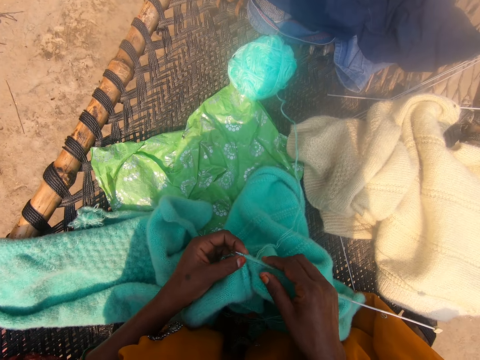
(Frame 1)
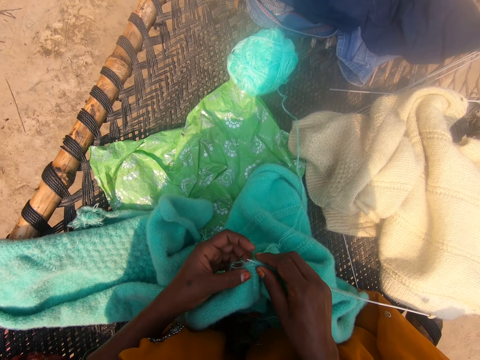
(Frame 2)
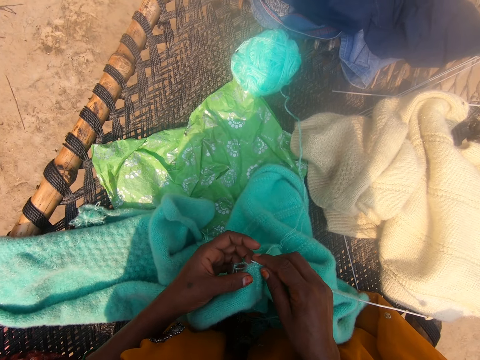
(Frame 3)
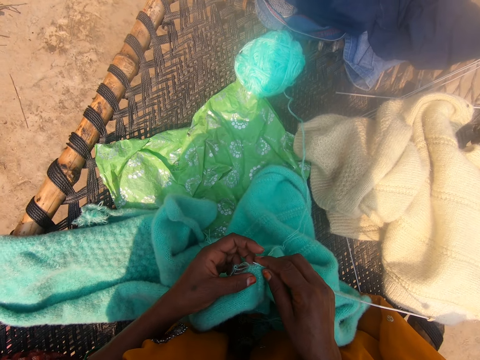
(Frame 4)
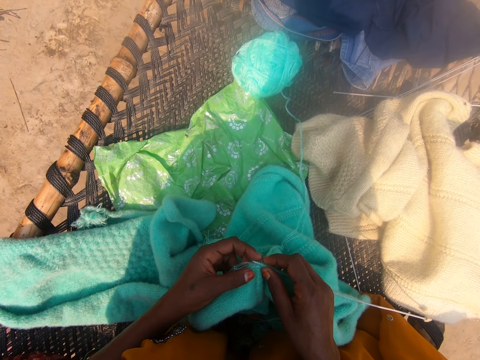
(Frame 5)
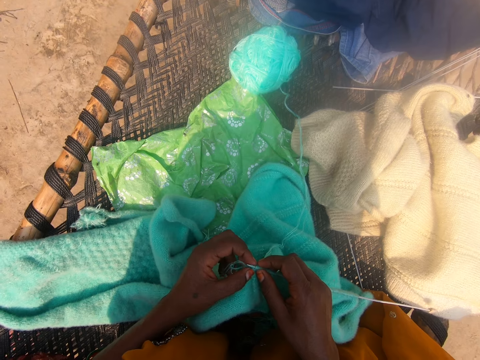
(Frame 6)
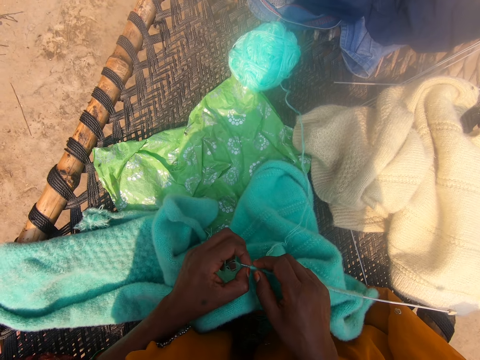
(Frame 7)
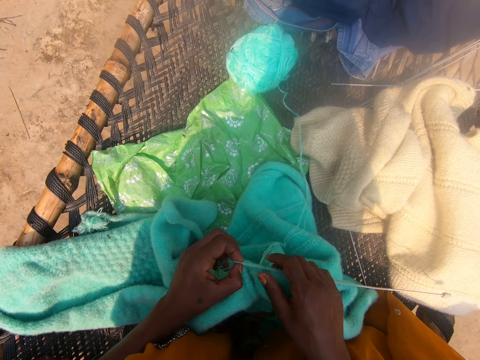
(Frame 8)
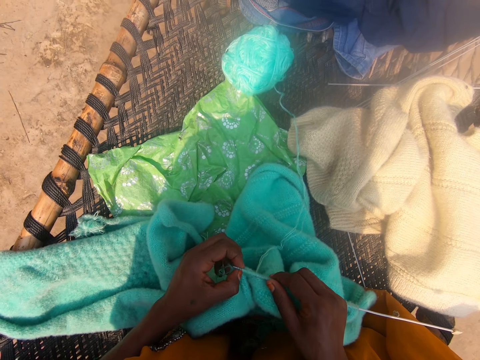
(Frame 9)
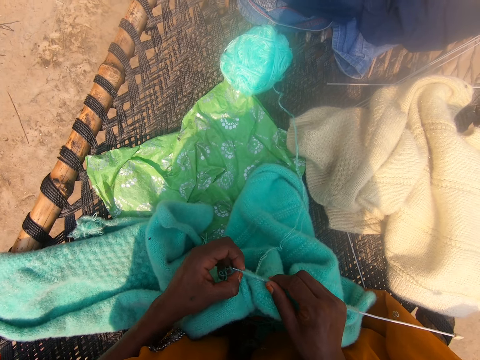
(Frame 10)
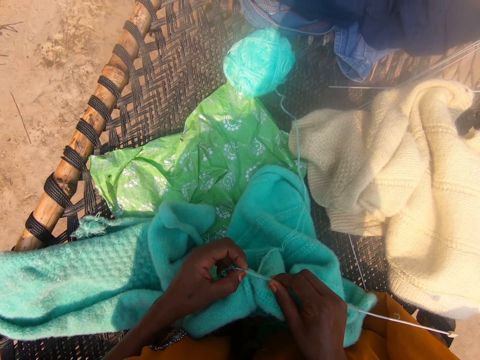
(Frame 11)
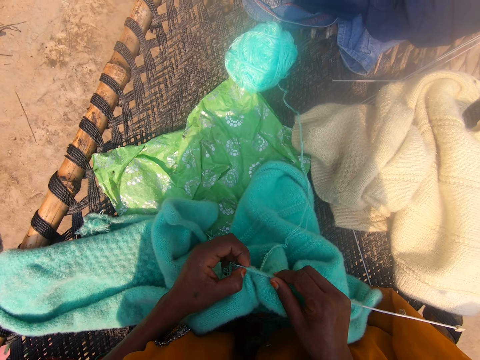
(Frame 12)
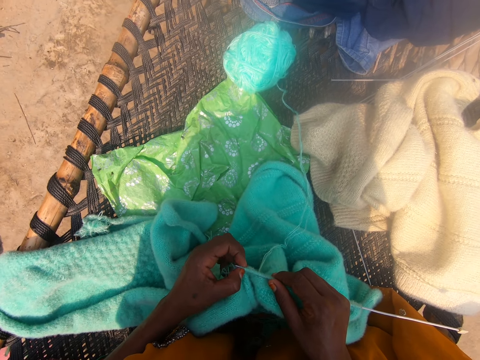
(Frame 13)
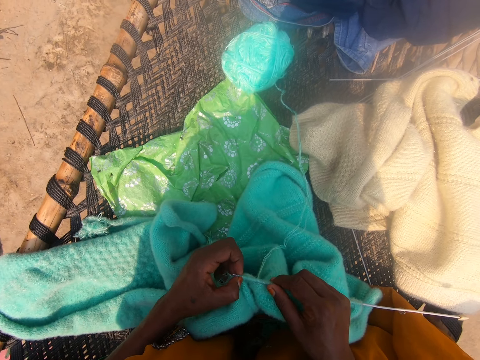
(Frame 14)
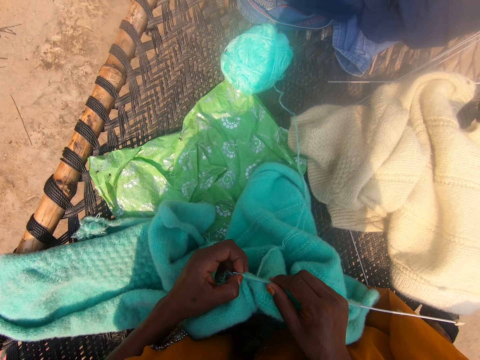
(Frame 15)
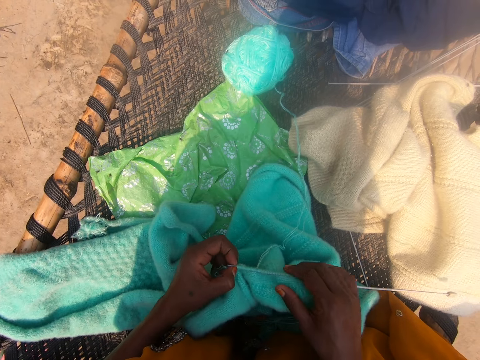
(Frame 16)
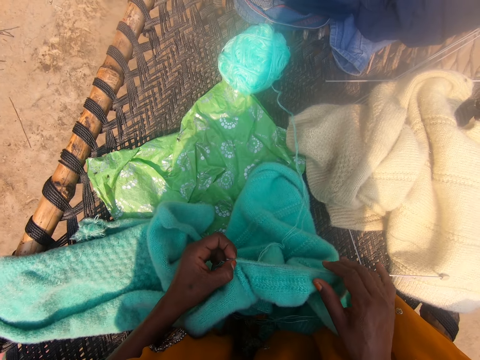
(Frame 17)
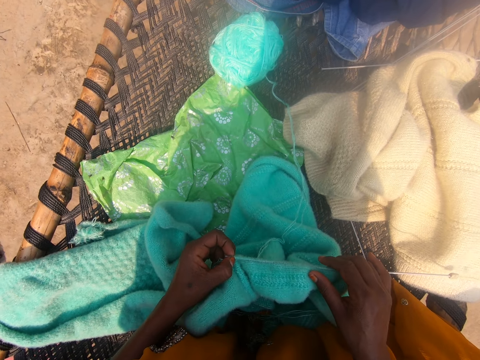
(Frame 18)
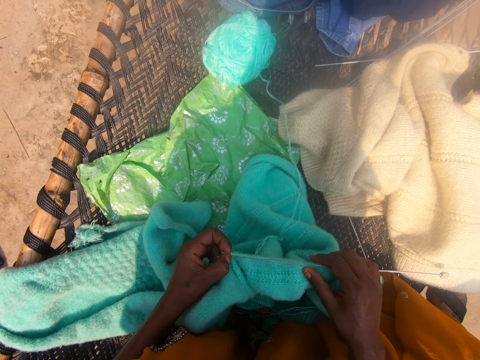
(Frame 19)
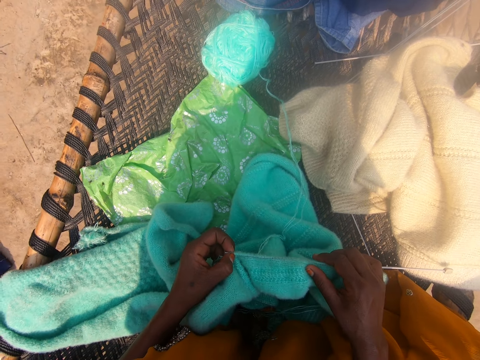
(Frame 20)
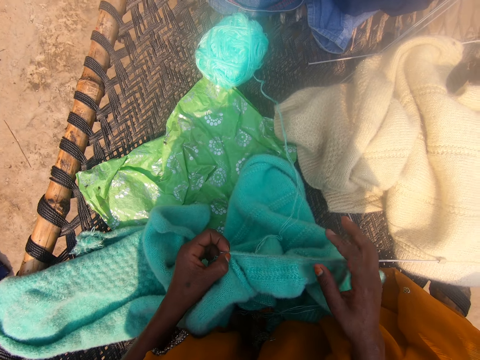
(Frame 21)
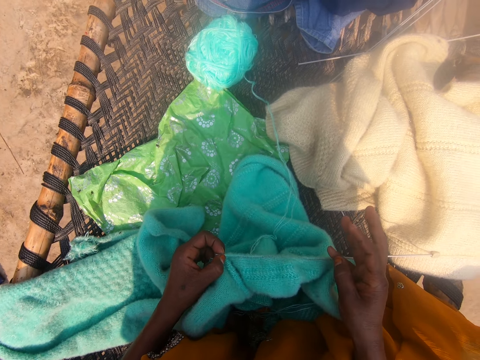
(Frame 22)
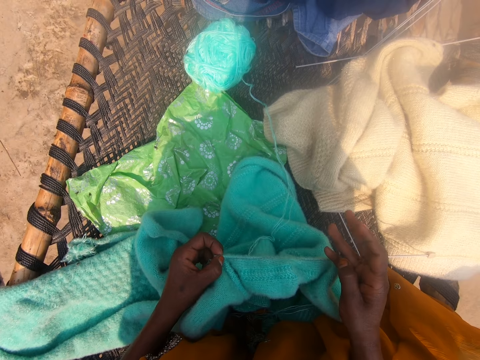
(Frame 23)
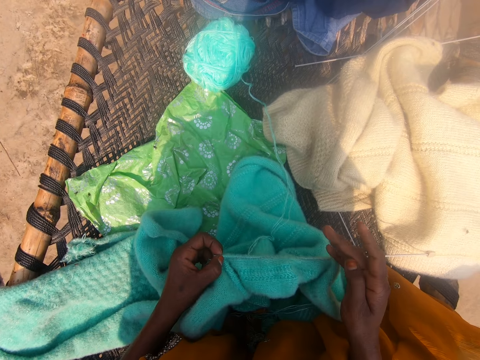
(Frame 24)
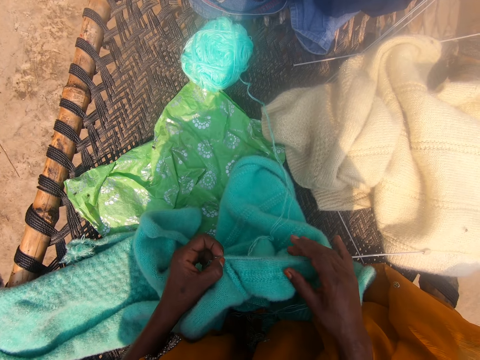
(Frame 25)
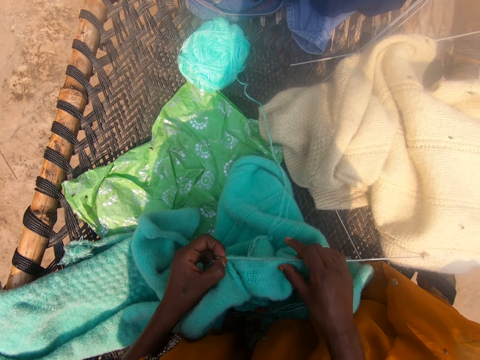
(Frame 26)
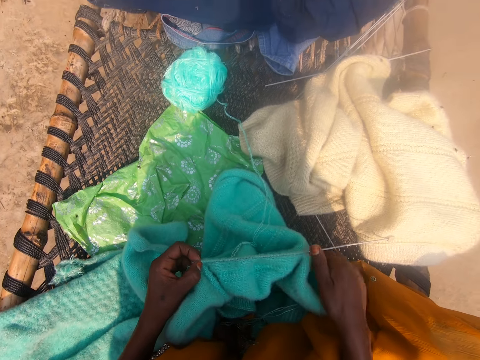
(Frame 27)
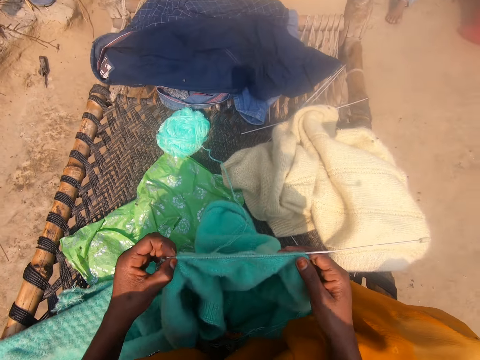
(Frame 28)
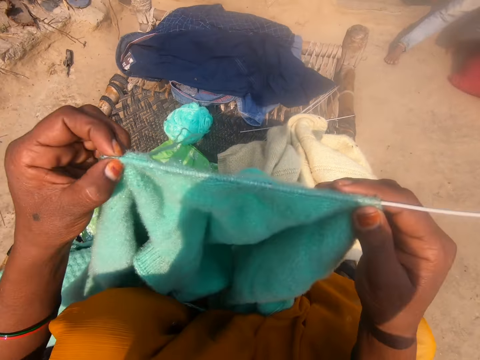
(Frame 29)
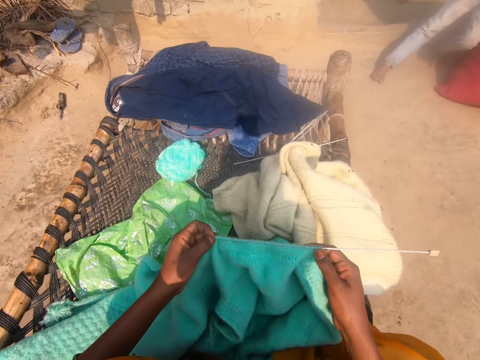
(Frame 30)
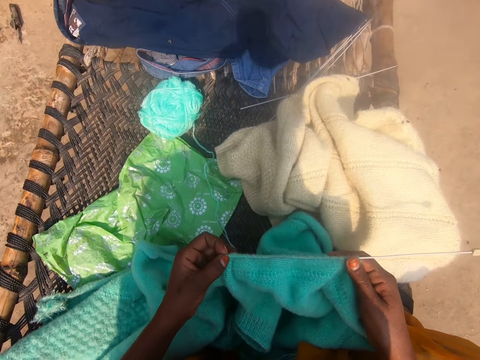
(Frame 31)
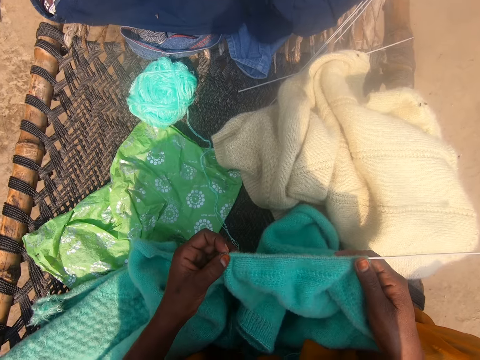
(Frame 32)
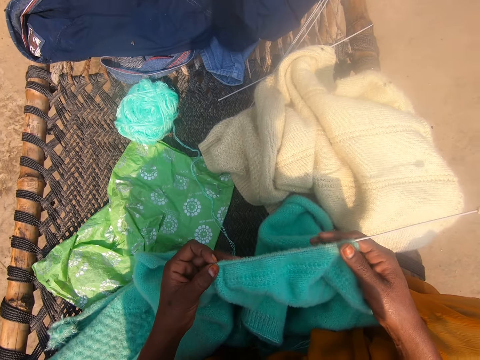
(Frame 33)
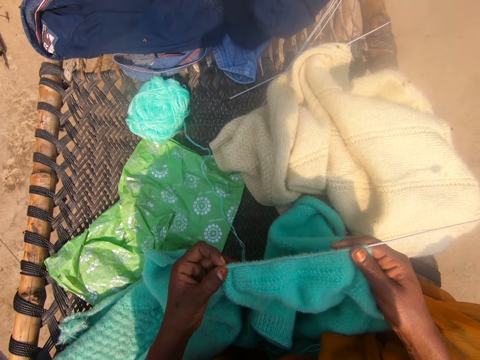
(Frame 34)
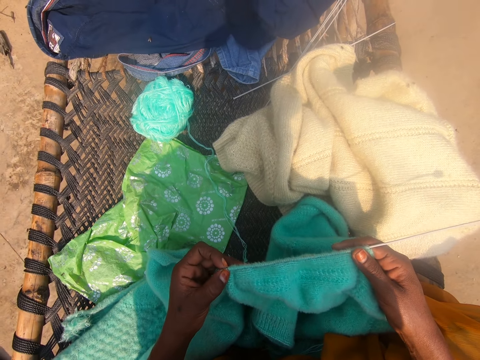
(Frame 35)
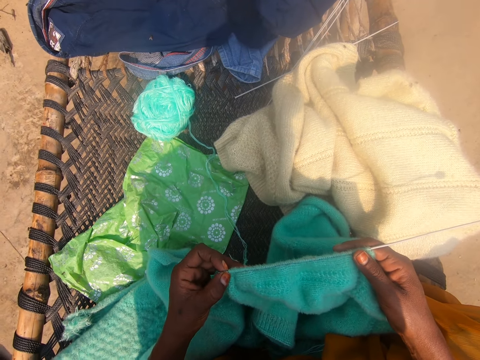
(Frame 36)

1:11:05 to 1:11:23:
The camera wearer adjusts the wools or fabric on the knitting needle or crochet with her hands. She withdraws the right hand from the crochet. She holds the crochet with the right hand. She withdraws the hand from the crochet. She gesticulates with her right hand. She counts on her fingers. She holds the crochet with the right hand. She withdraws the hand from the crochet. She lifts the crochet. She adjusts the cloth with her hands. She lowers the crochet. She moves the left ring finger. She moves her fingers.

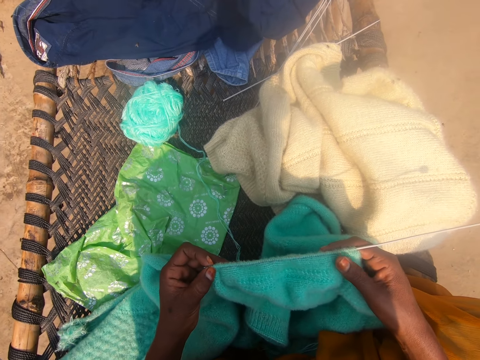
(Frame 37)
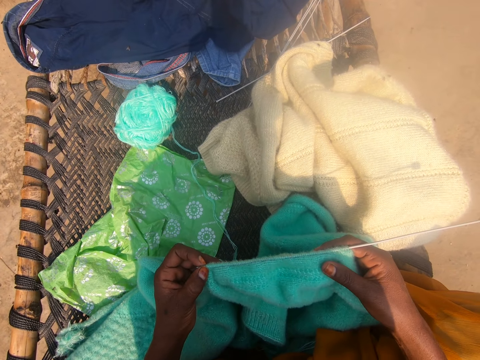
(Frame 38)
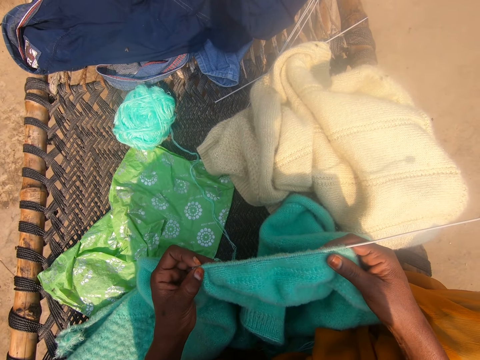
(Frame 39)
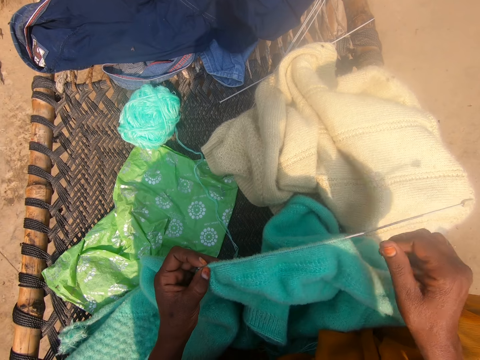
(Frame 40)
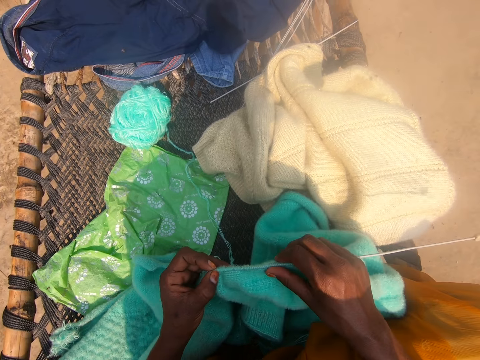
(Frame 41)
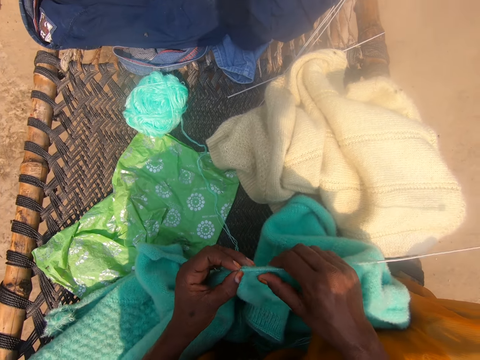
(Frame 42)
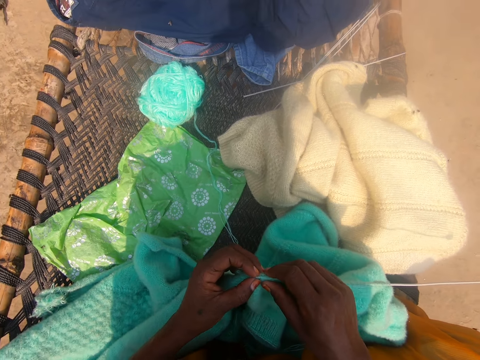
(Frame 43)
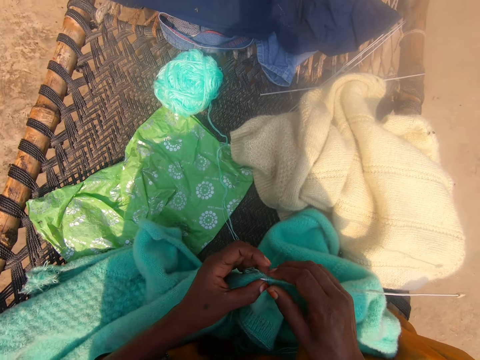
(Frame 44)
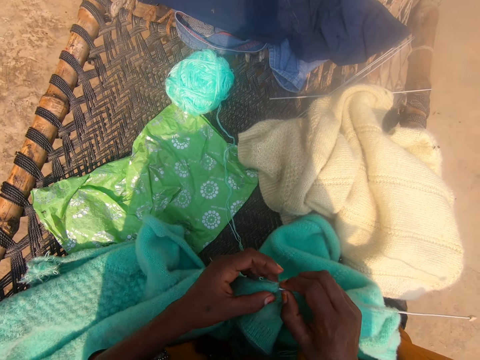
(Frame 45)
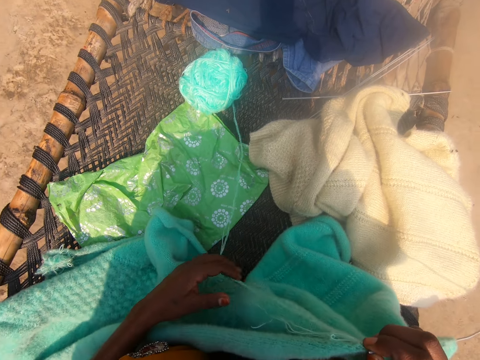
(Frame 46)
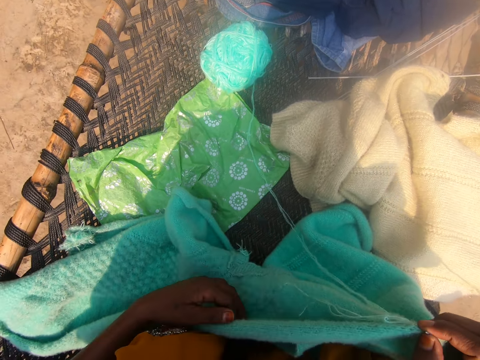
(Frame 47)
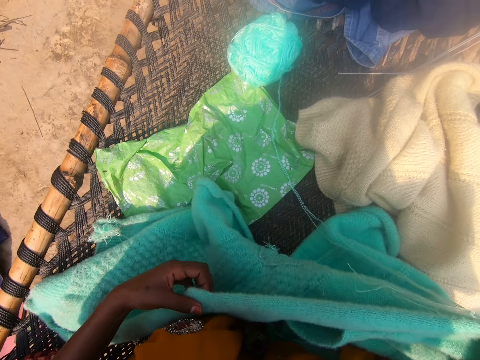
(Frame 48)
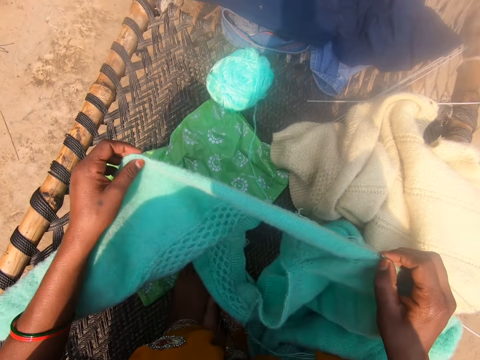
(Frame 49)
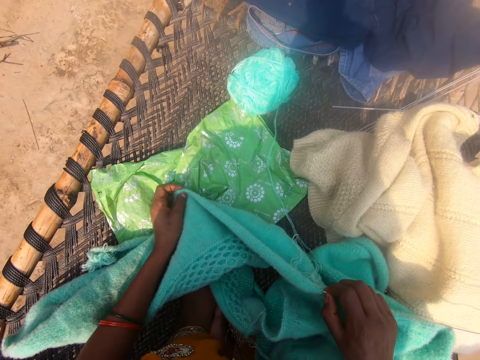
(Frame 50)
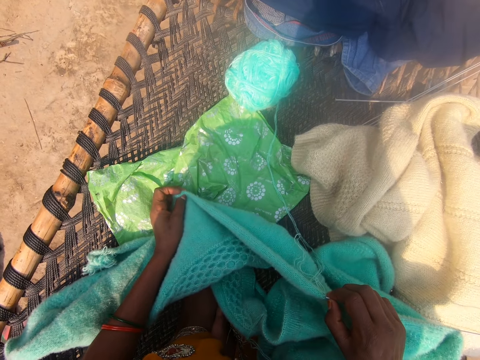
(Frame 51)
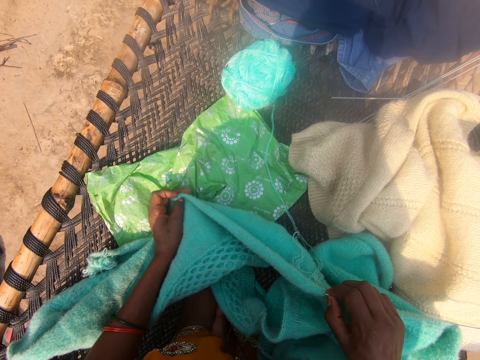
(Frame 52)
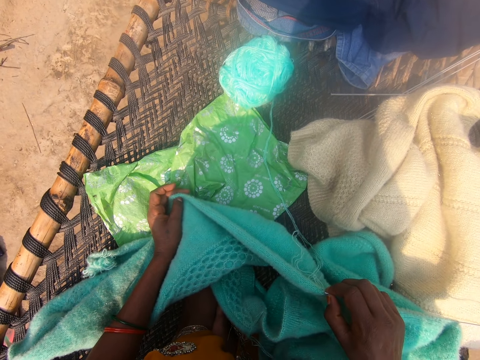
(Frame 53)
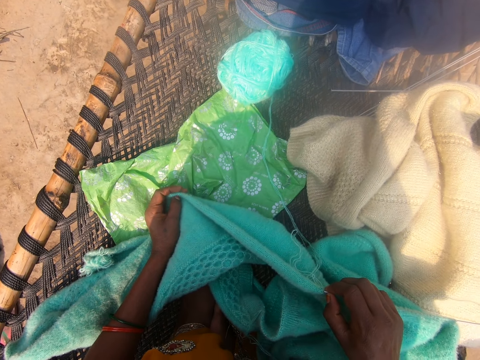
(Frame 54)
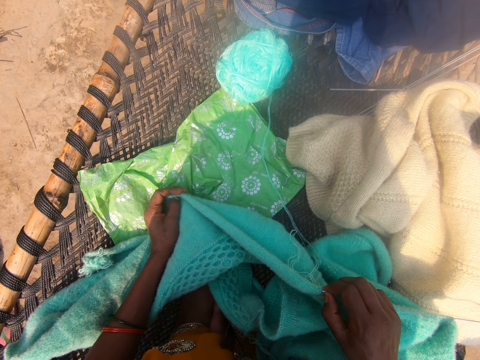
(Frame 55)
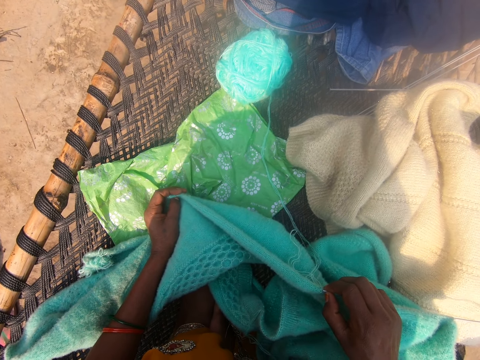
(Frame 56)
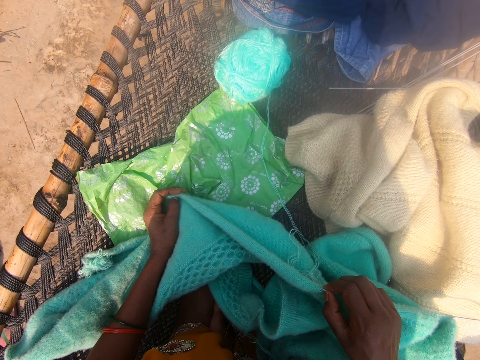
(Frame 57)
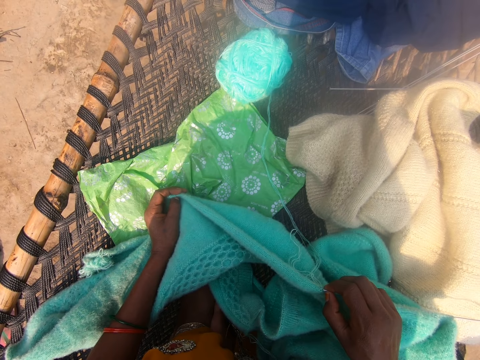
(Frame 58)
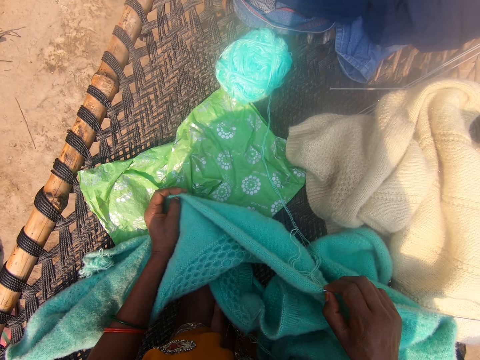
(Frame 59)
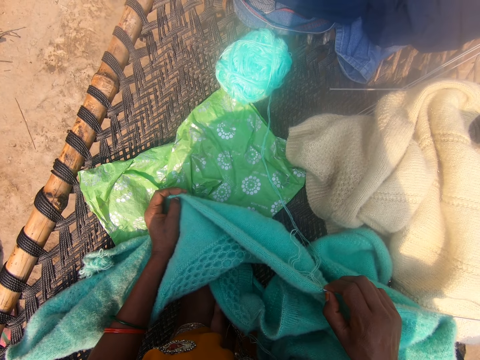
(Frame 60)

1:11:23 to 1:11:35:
The camera wearer withdraws the right hand from the crochet. They hold the crochet. They adjust the fabric on the crochet. They withdraw the left index finger from the crochet. They adjust the fabric on the crochet with the right hand. They withdraw the hand from the crochet. They pull the wool and drop the wool. They touch the fabric and move the fabric.
